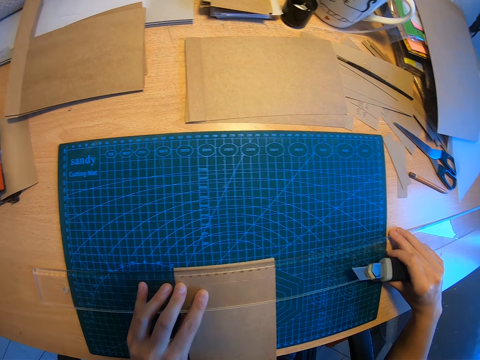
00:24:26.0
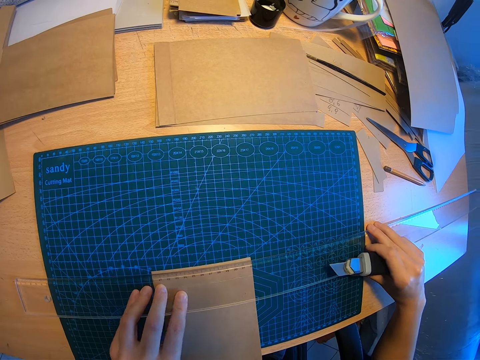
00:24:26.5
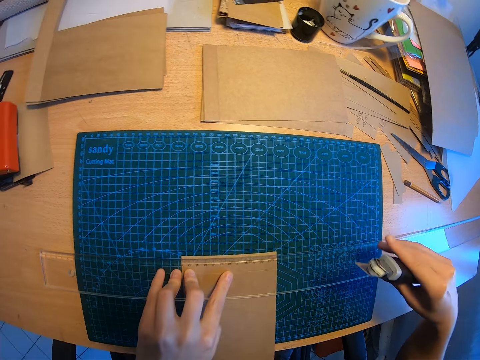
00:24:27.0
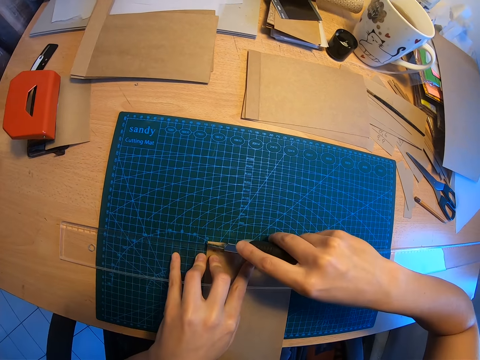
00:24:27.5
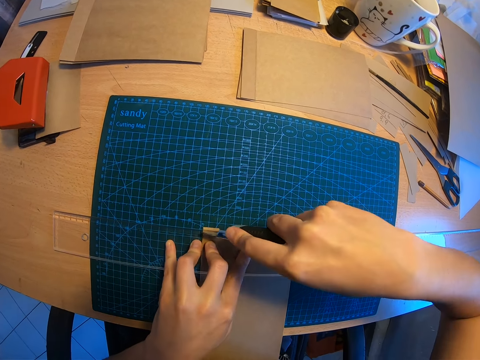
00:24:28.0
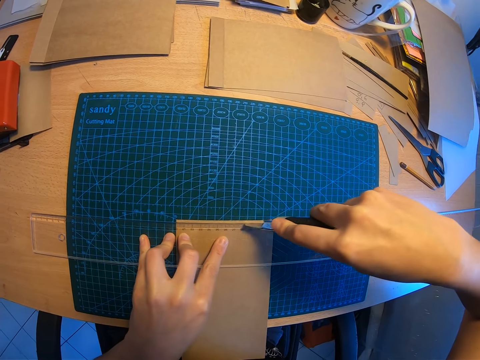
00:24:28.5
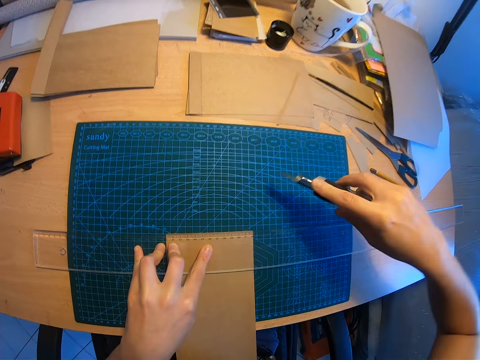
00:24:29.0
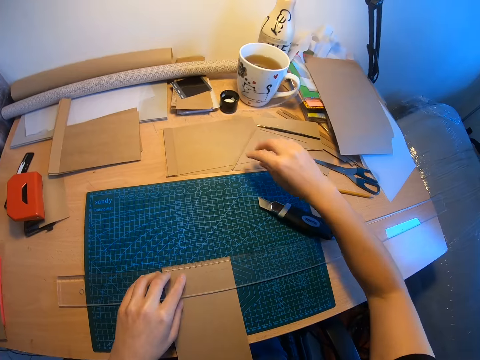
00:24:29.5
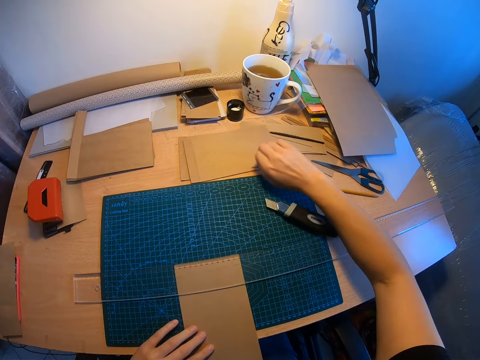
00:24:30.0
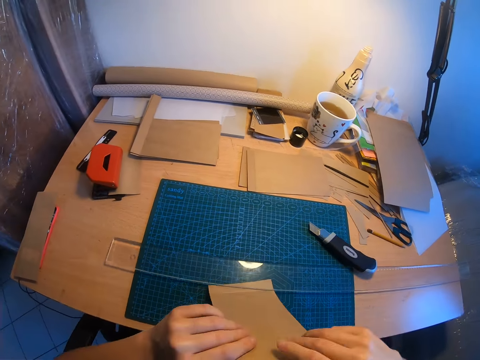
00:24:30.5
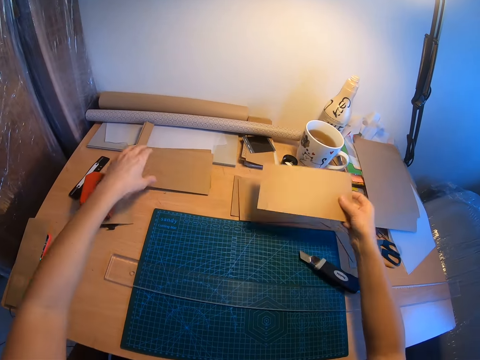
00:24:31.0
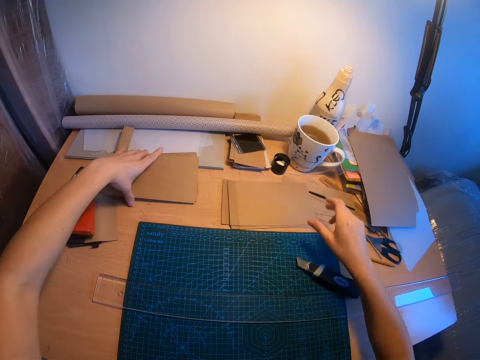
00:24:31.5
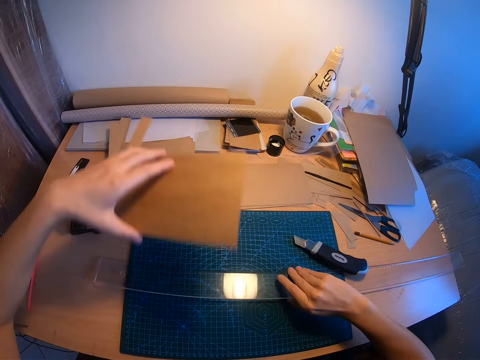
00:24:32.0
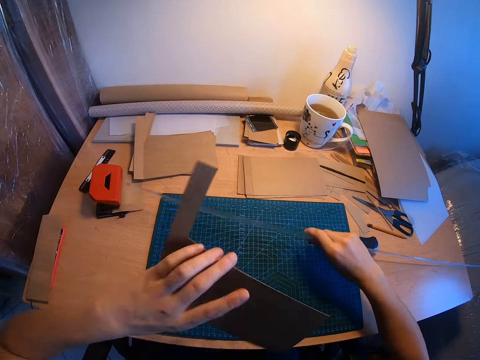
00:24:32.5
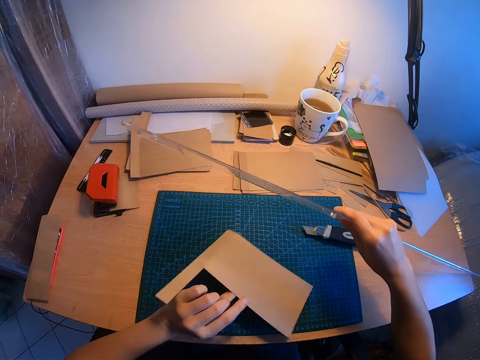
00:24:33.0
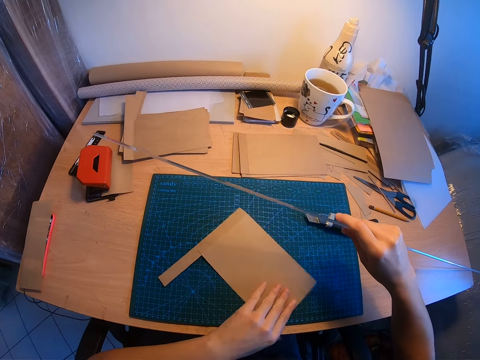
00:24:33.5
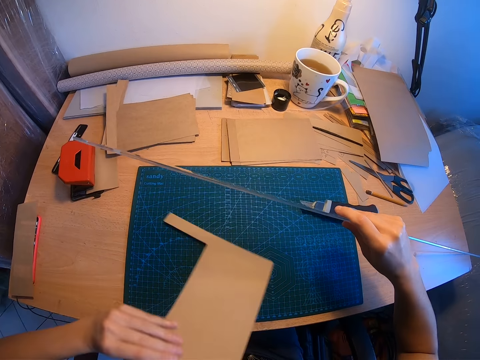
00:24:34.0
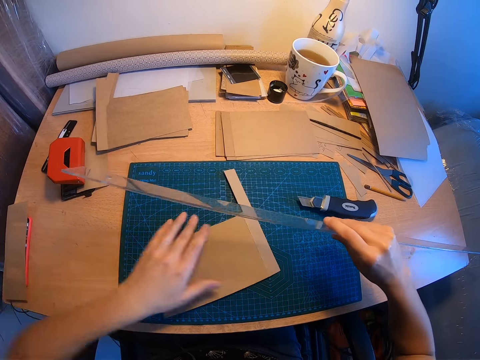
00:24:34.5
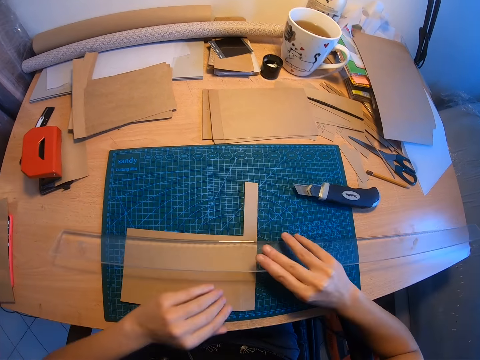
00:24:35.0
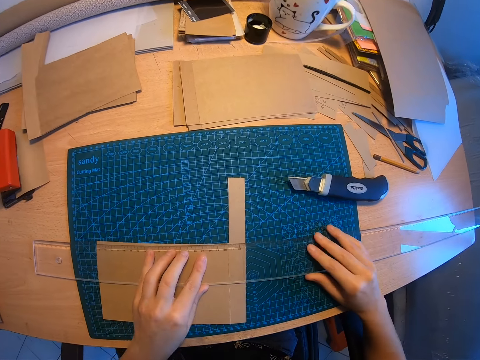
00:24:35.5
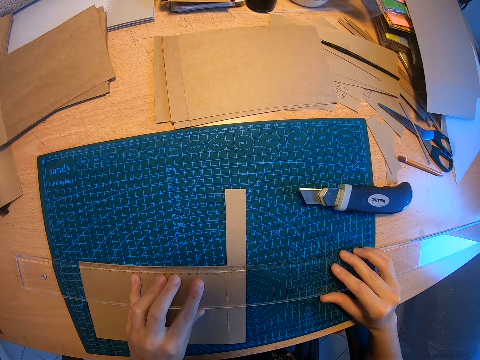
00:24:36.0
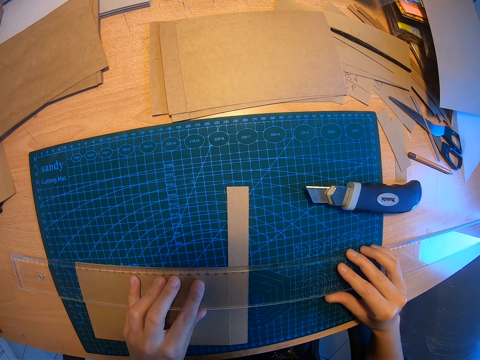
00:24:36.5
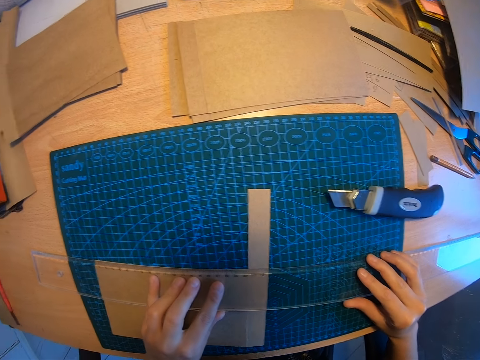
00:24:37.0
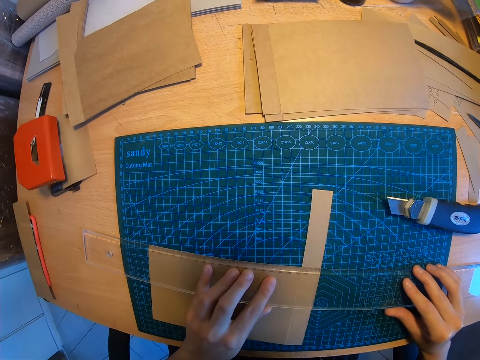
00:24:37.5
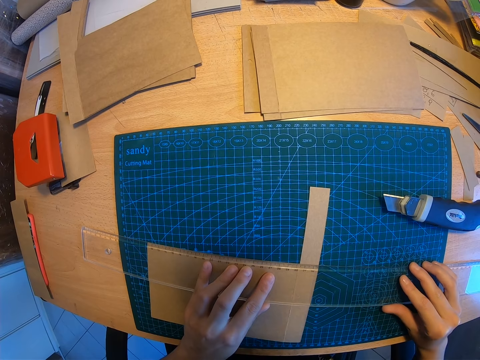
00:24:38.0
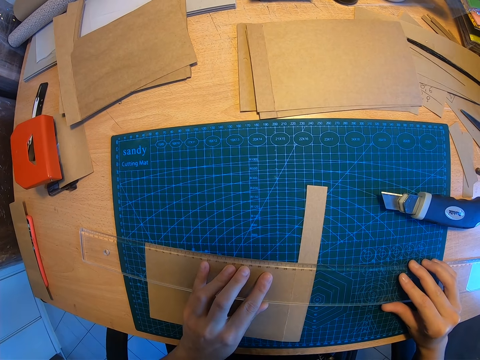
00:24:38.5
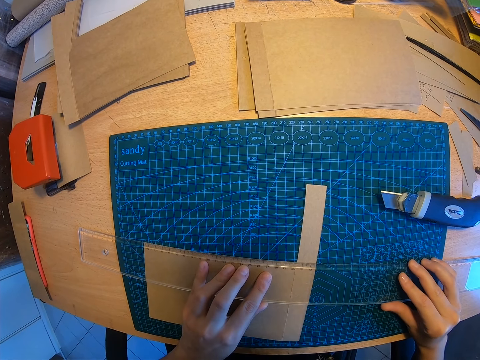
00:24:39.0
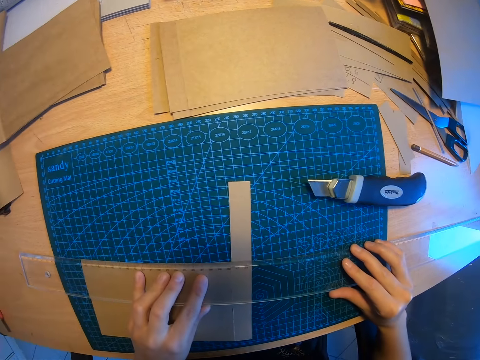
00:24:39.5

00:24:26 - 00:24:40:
The camera wearer cuts a piece of manilla or brown paper. They drop the paper cutter knife on the table. They move the cut paper away with their right hand. They pick up the brown paper. They drop the brown paper on another part of the table on top of the other manilla papers. They pick up another brown paper with their left hand. They raise the long ruler from the desk with their right hand. They drop the brown paper on the mat on the table. They turn the brown paper with their left hand. They position the long ruler with both hands. They measure the manilla paper.

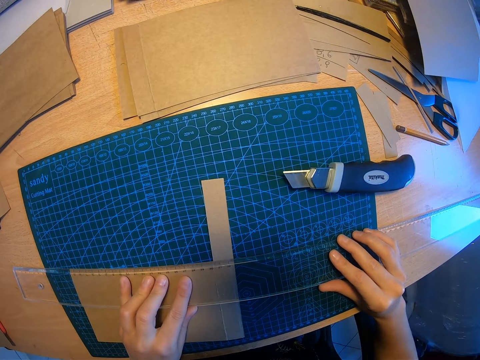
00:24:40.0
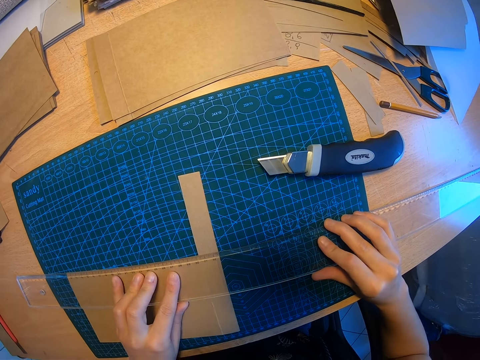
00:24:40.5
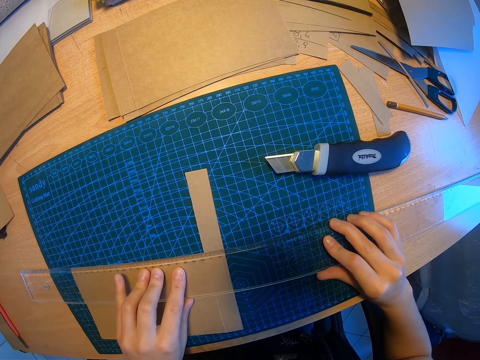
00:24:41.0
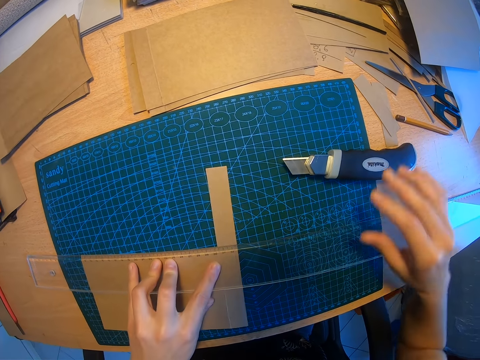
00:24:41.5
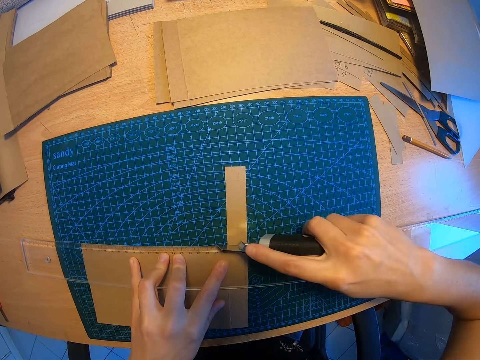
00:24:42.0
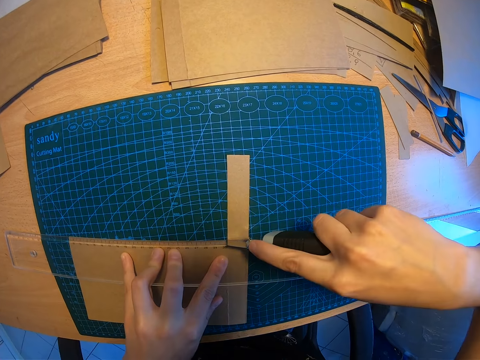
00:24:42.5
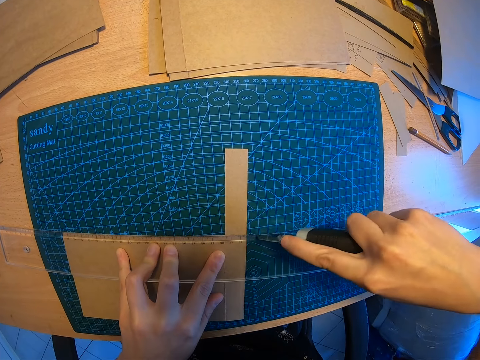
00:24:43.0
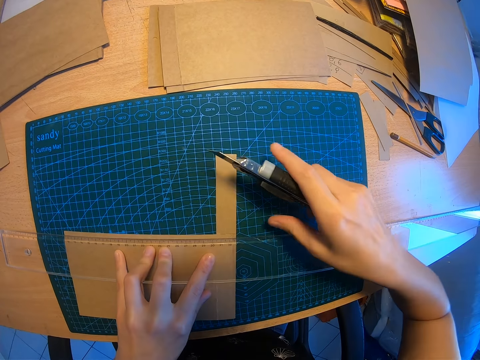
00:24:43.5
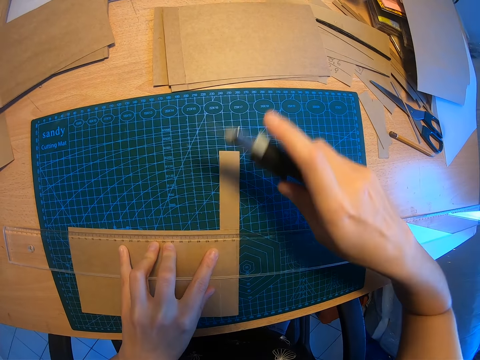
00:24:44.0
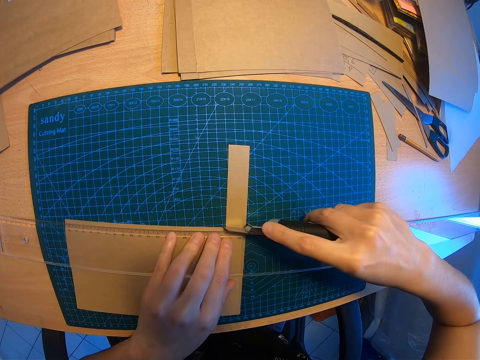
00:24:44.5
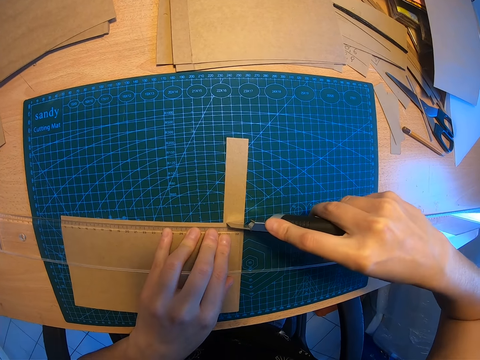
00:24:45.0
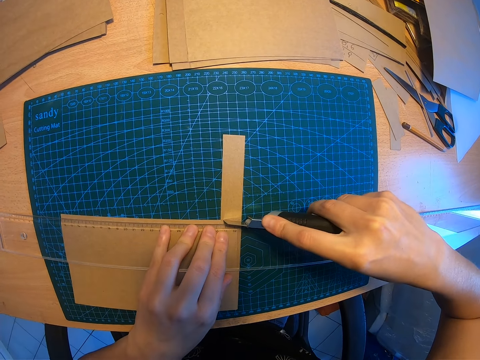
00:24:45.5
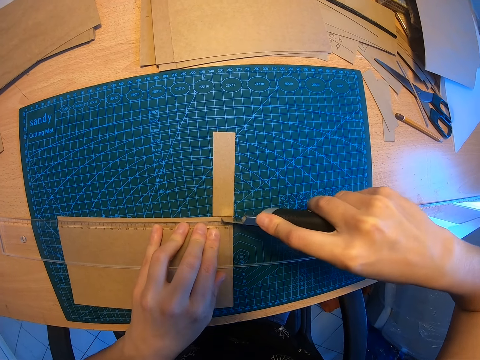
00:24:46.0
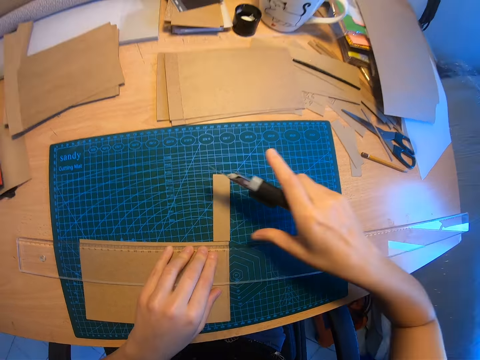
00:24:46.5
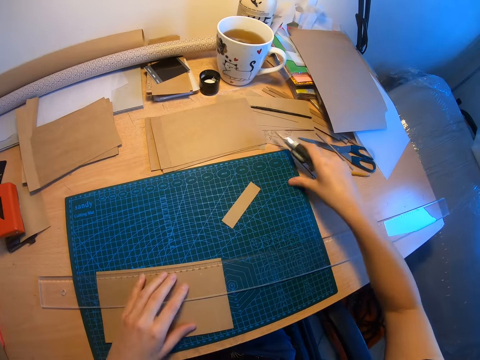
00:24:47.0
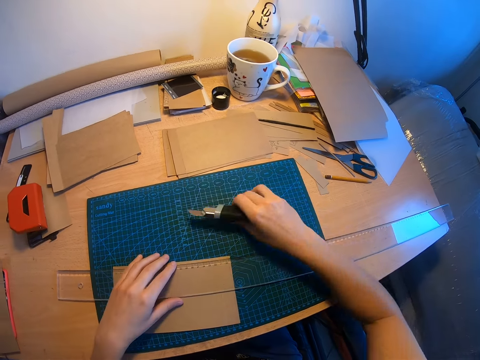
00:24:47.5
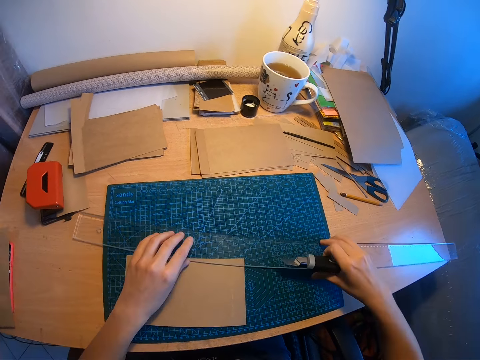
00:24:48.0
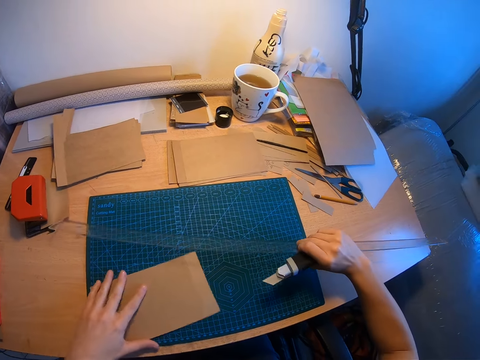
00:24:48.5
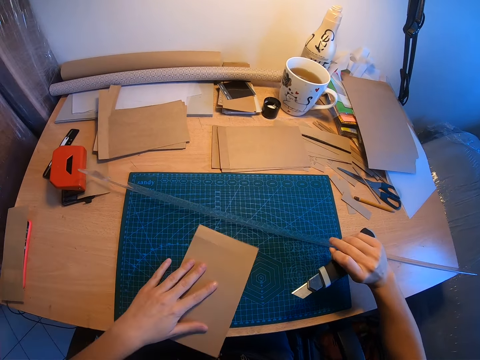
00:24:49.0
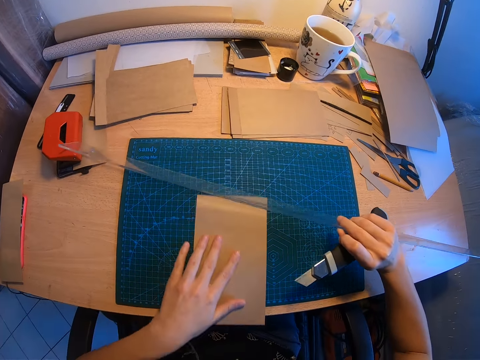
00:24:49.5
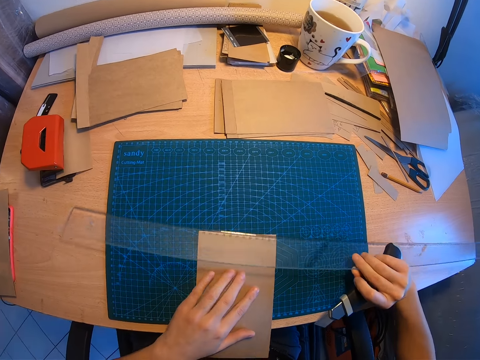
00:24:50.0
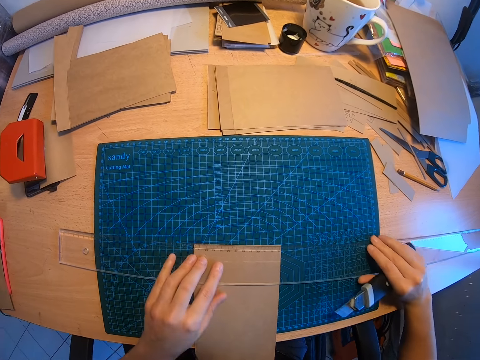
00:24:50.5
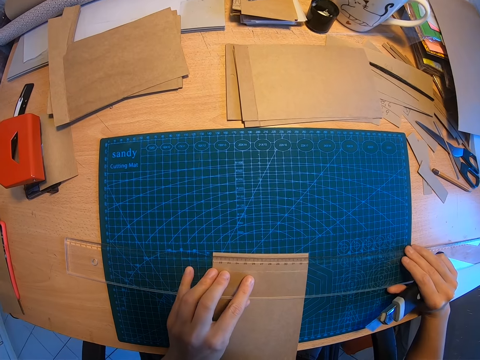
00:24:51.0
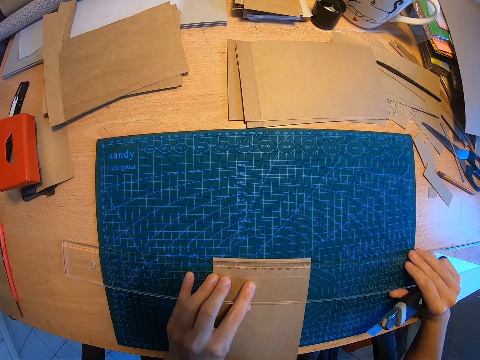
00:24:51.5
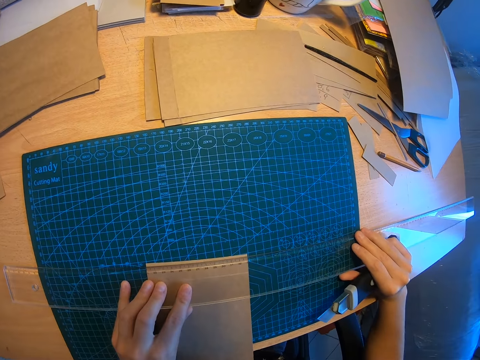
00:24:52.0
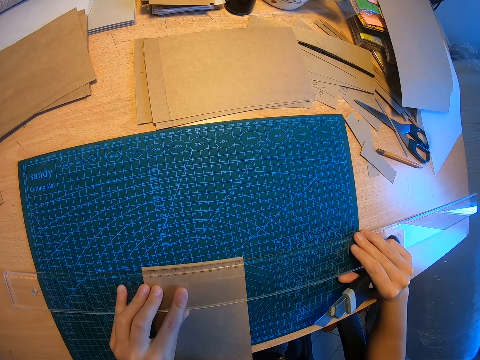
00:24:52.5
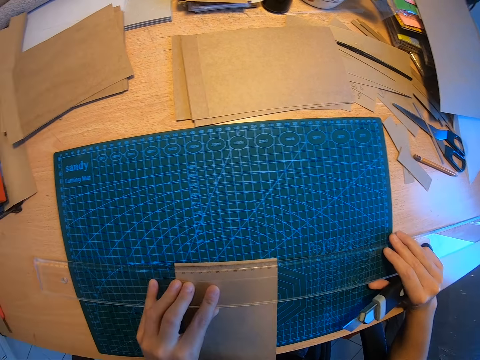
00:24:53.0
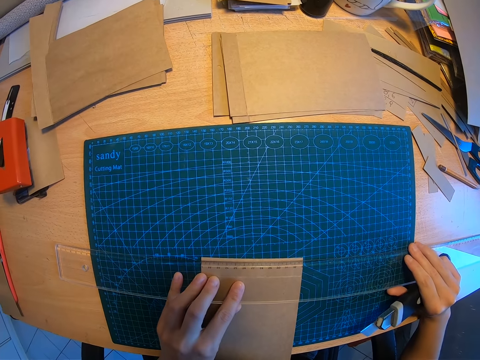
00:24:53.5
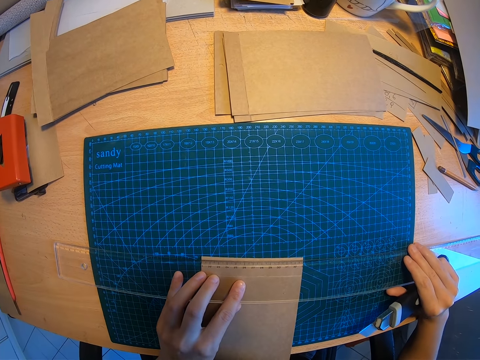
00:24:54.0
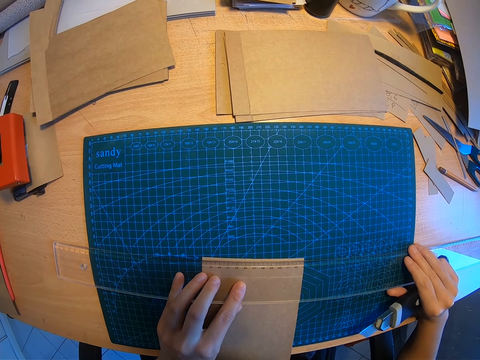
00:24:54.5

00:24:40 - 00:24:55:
The camera wearer picks up the paper cutter knife with her right hand. She cuts the brown paper or manilla paper with the paper cutter knife. She touches the brown paper with her thumb. She cuts the brown paper with the paper cutter knife. She moves the cut paper away with her right hand. She raises the long ruler with her right hand. She turns the brown paper with her left hand. She measures the manilla paper. She positions the long ruler with both hands.
